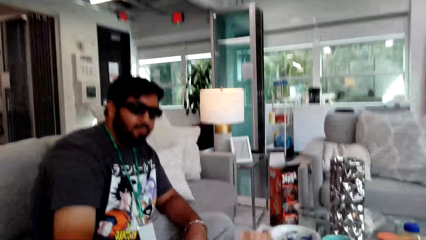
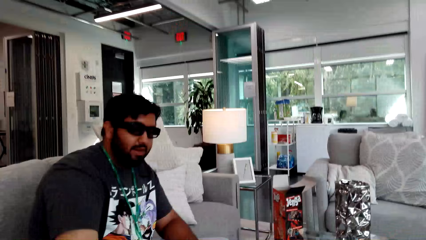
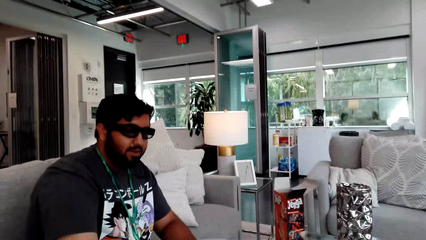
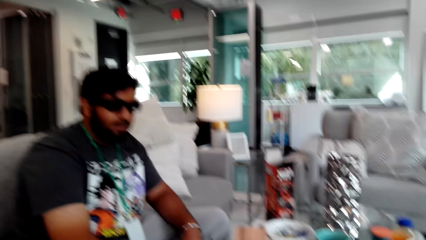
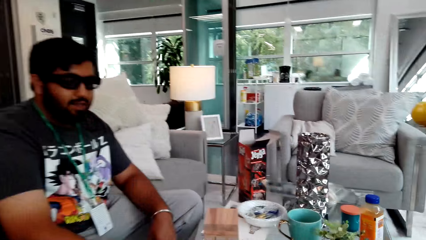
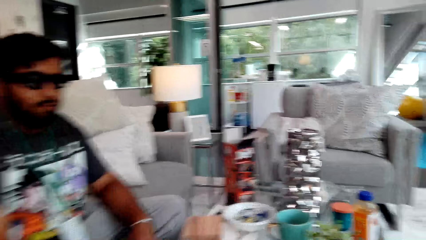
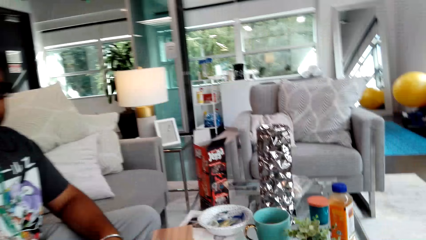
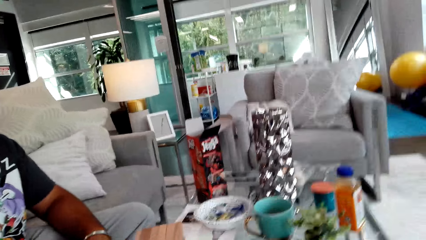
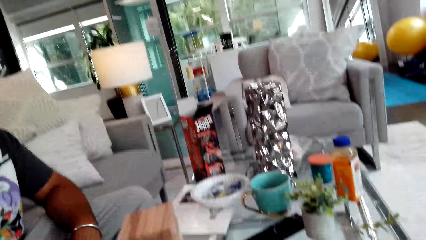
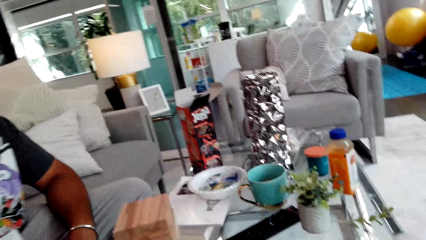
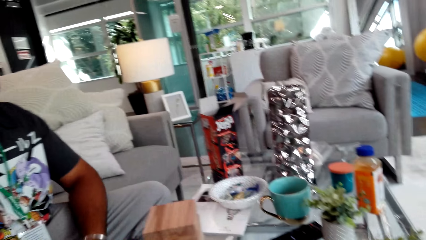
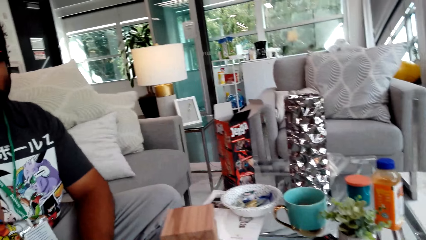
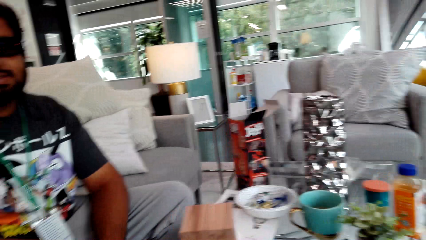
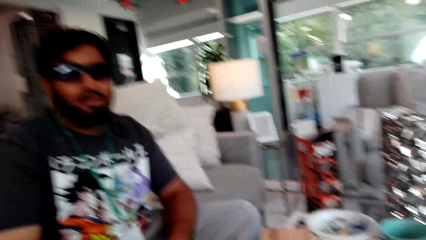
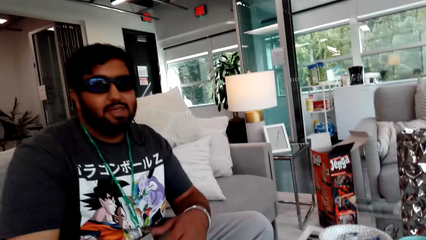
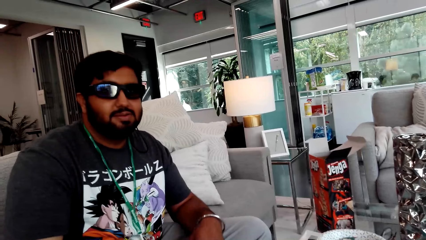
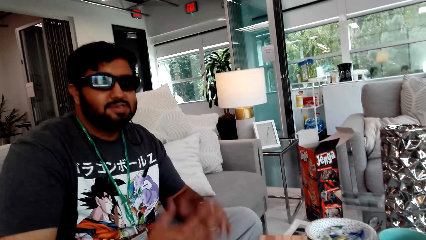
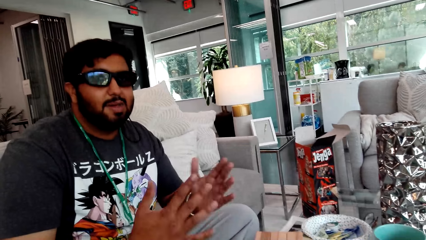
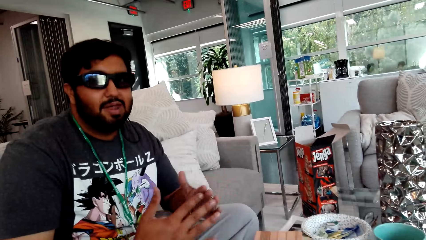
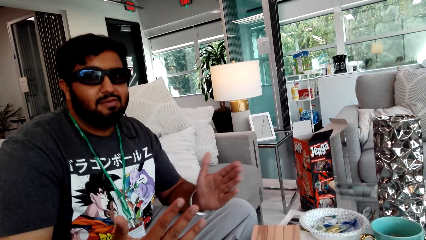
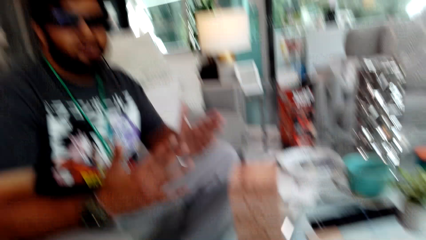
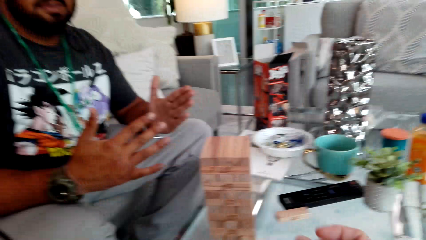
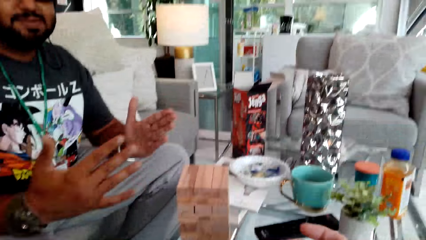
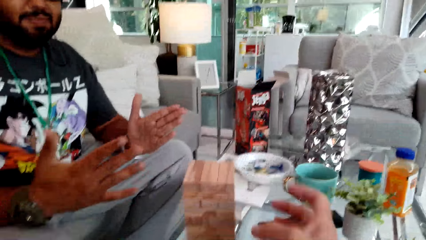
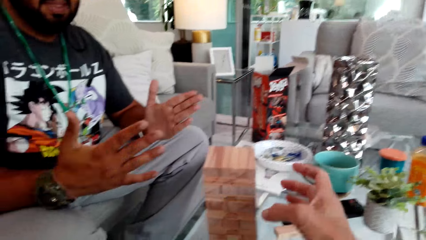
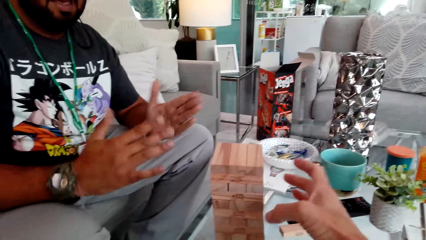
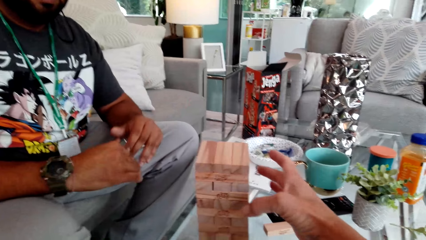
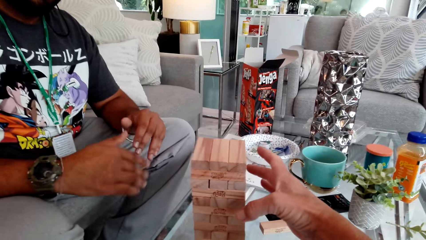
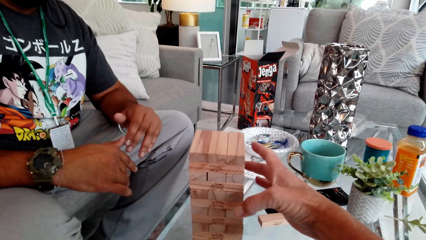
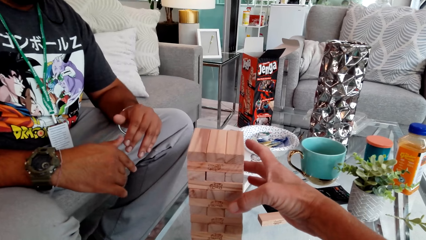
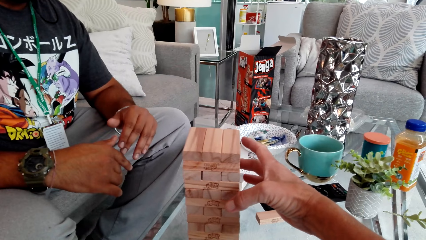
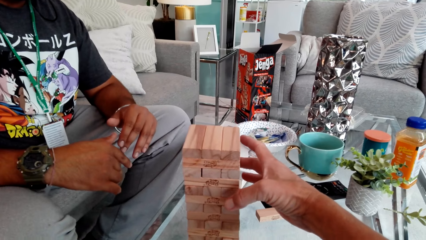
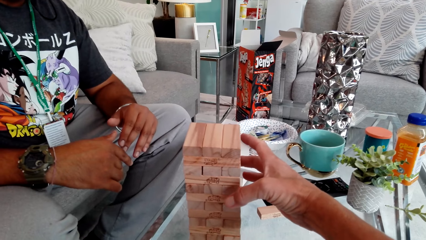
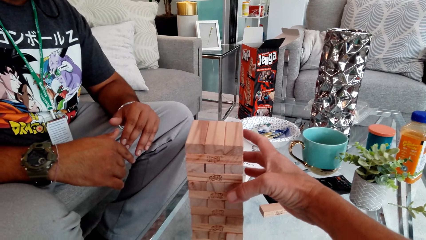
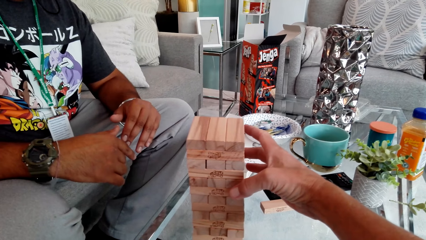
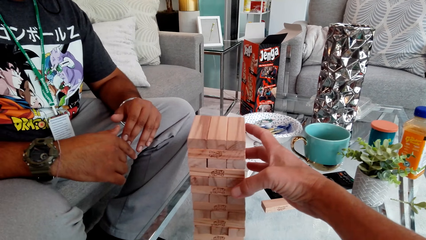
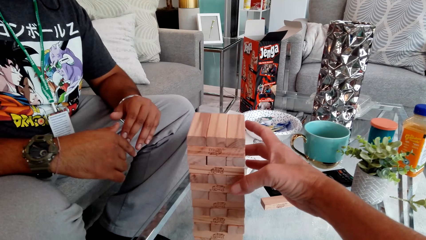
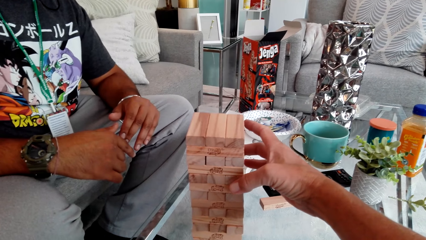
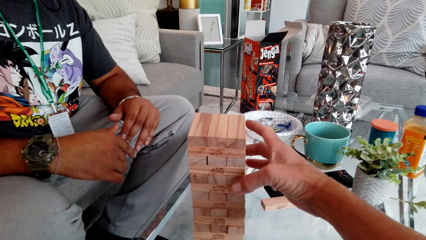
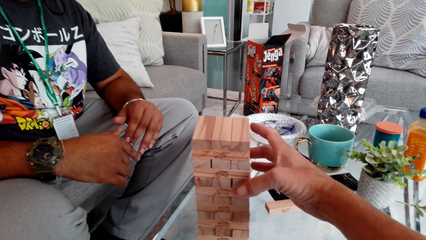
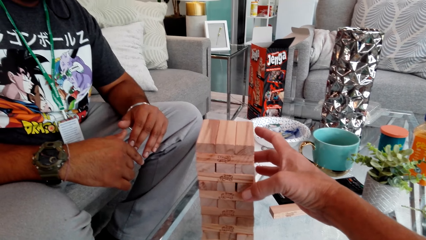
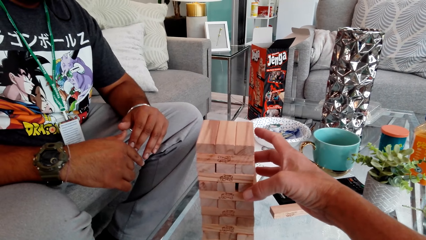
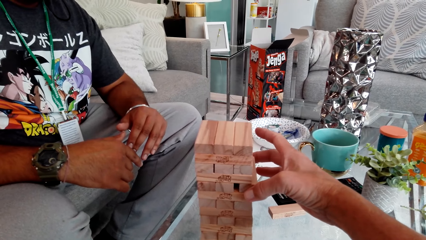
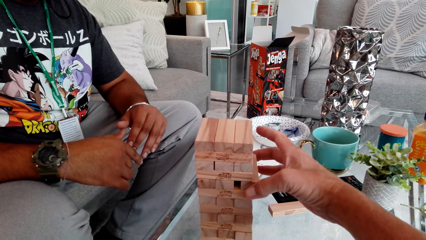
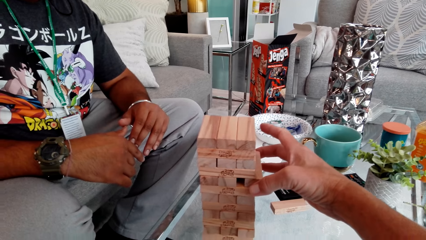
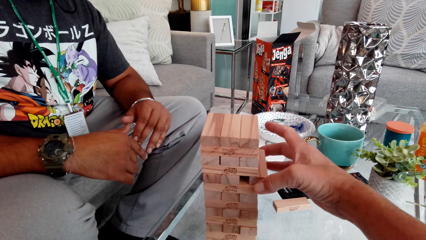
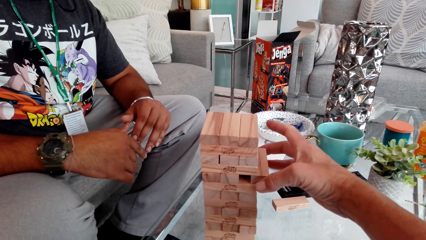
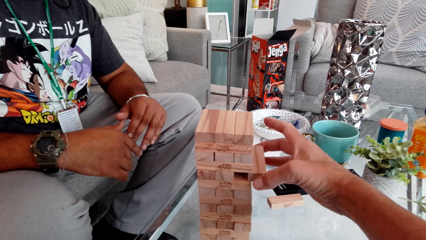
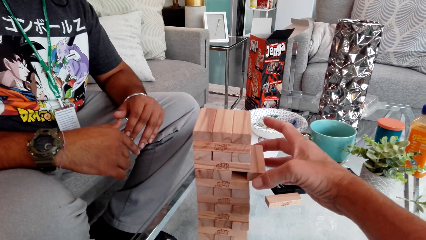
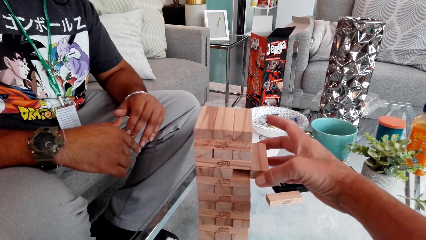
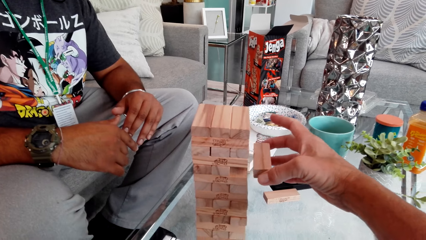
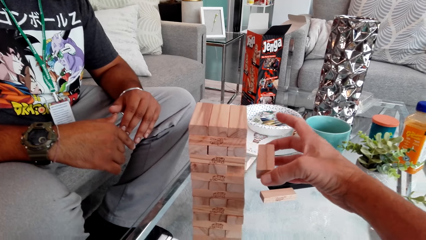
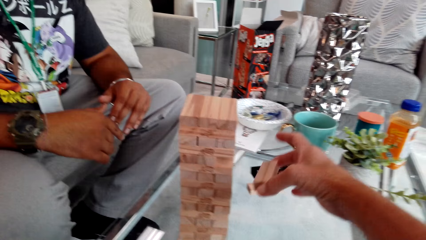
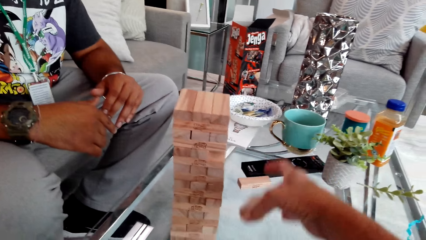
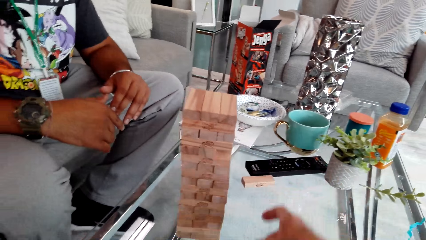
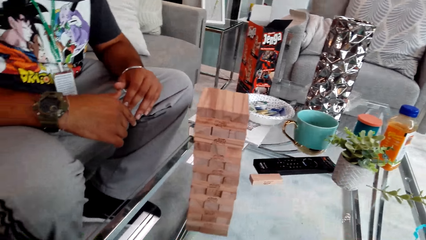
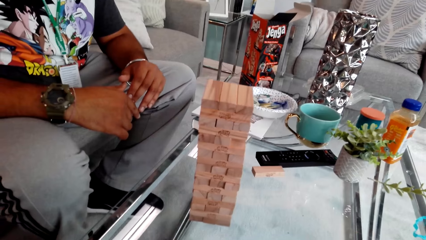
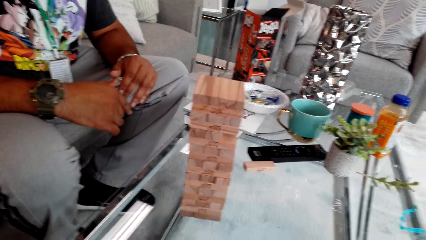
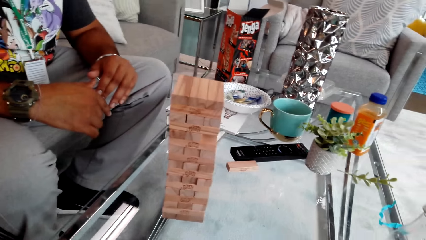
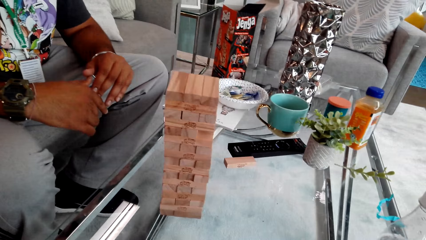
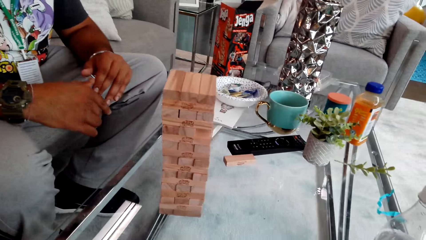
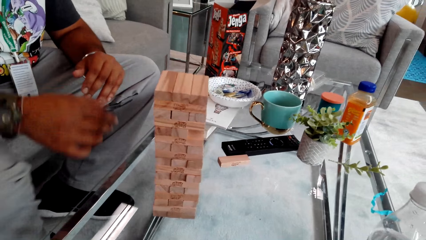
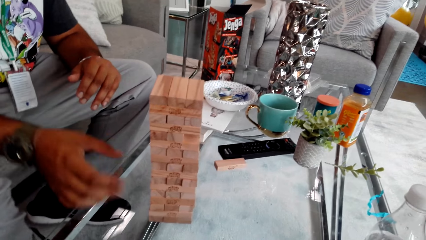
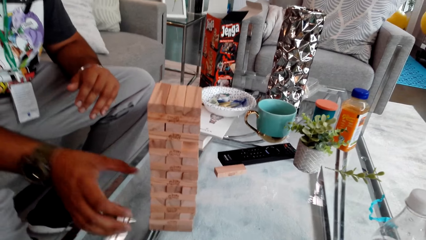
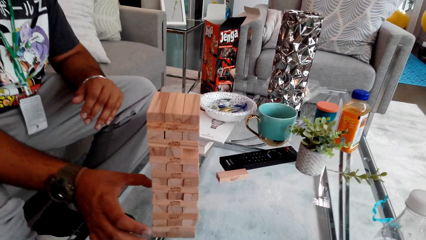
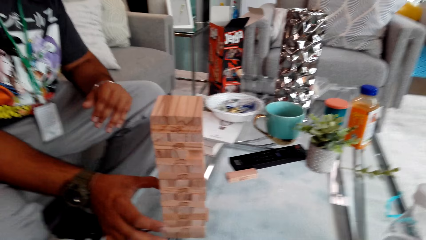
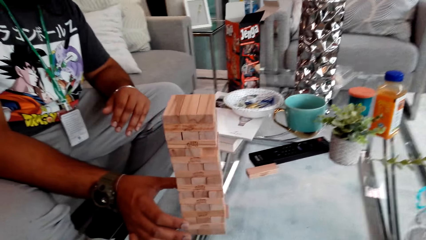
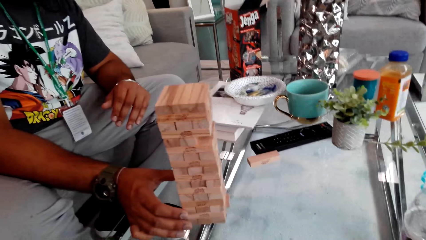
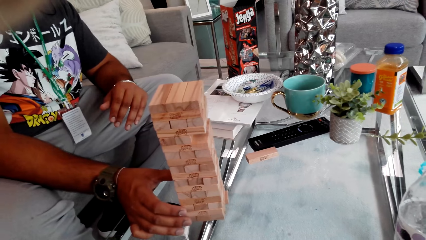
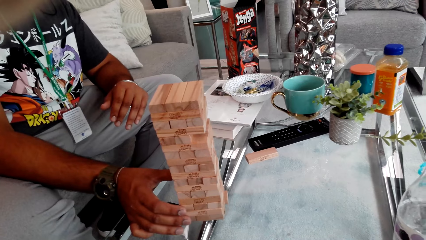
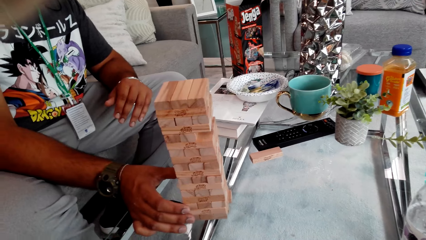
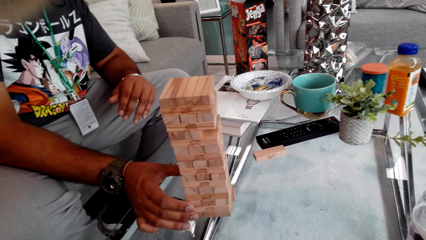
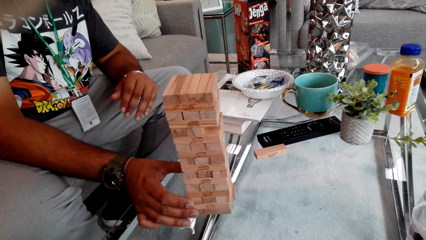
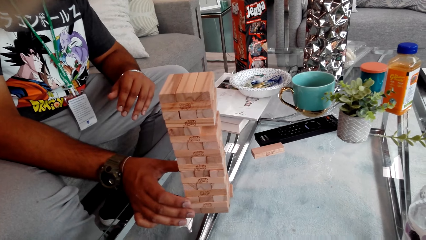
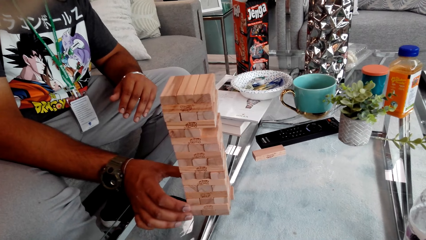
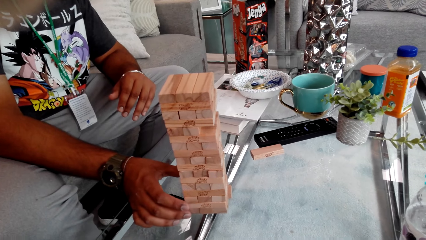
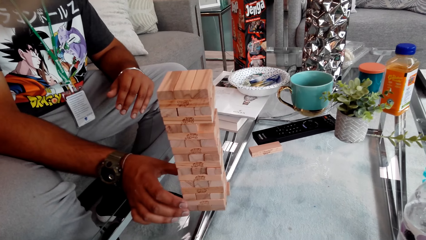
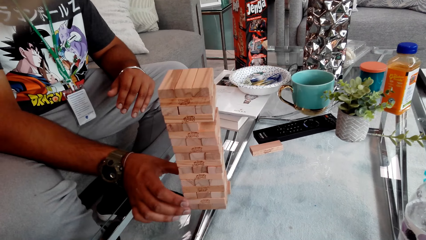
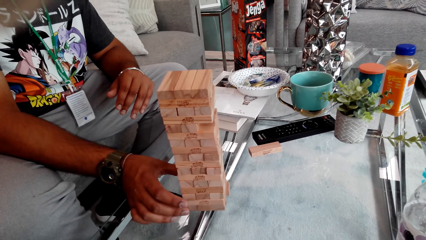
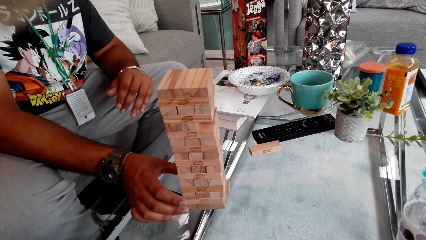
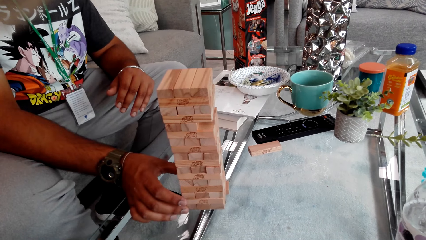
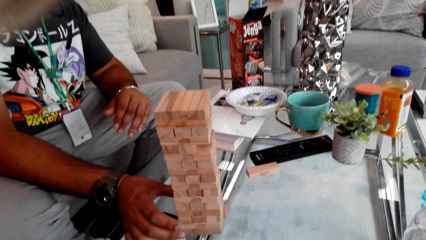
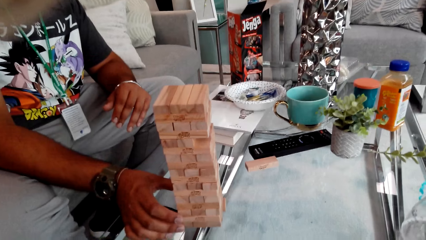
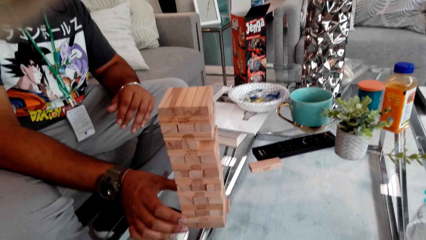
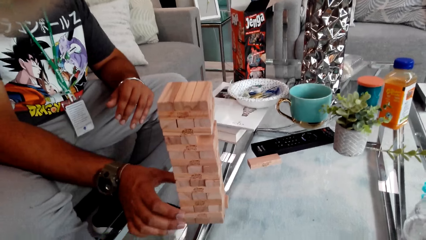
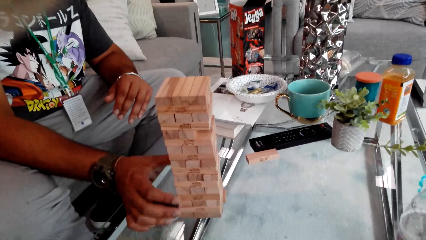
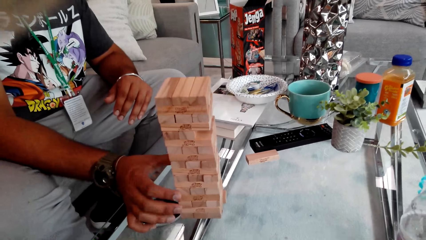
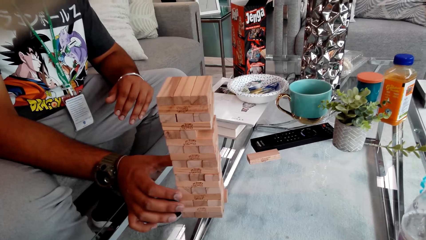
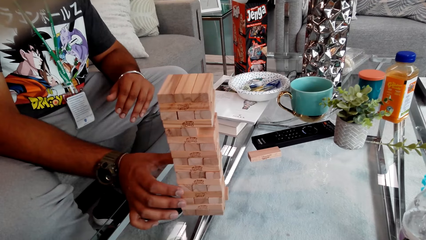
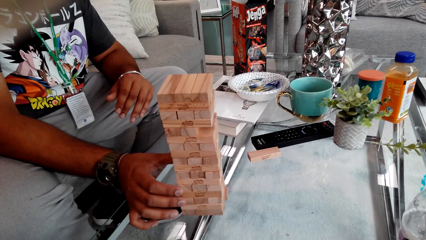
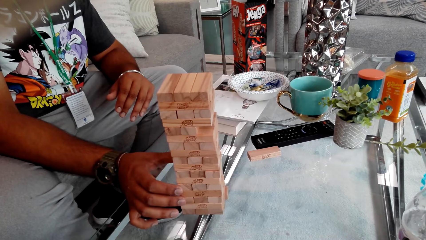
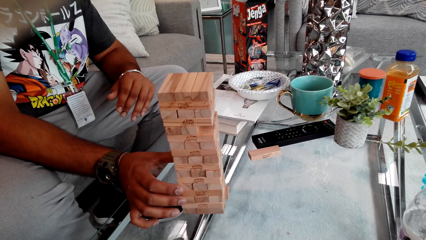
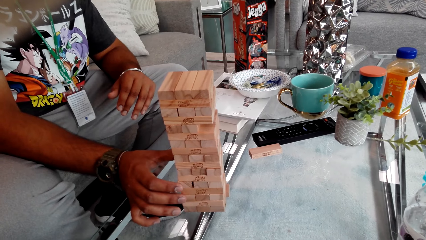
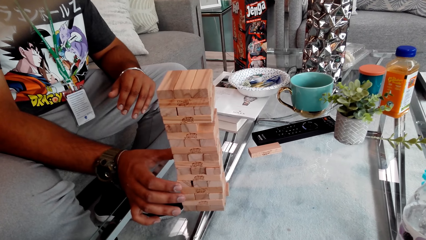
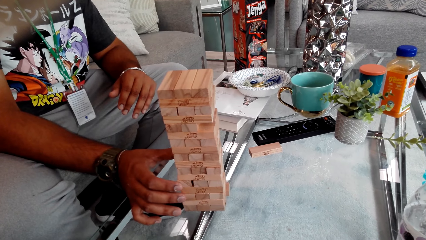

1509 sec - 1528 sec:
The camera wearer looks around. A man moves his hands. The camera wearer talks to the man. The man talks to the camera wearer. The camera wearer plays jenga. He talks to the man. He removes the wood block from jenga with his right hand. The man talks to the camera wearer. The camera wearer puts the wood block on the table. The man talks to the camera wearer and plays Jenga. The camera wearer talks to the man.
